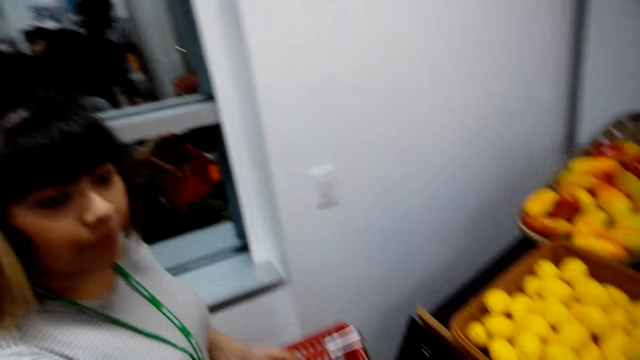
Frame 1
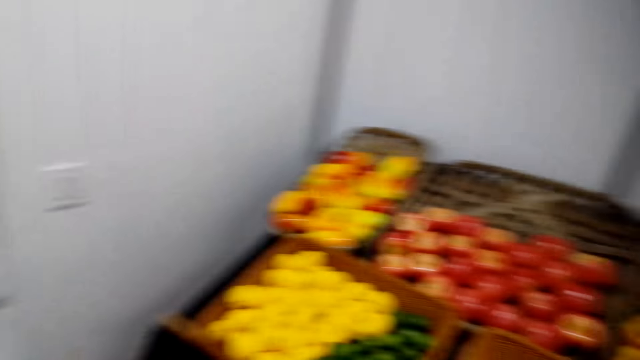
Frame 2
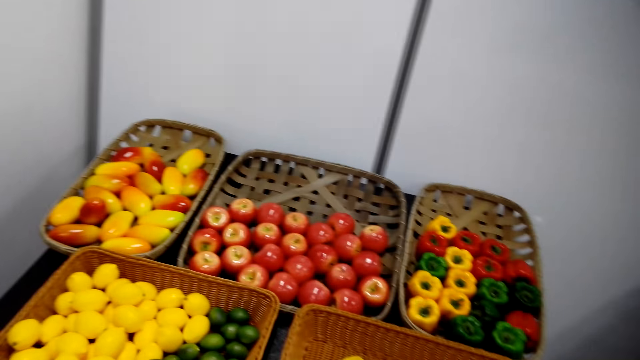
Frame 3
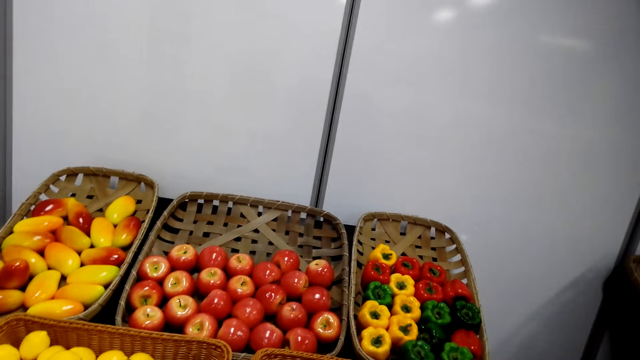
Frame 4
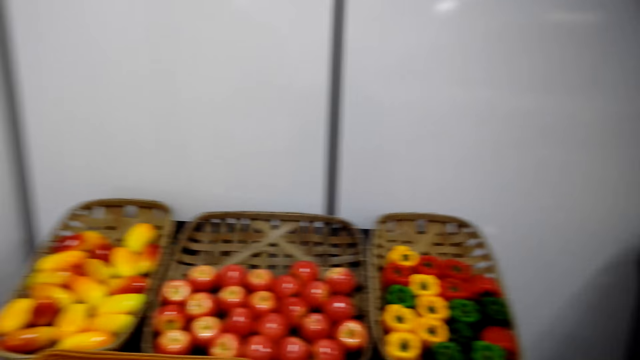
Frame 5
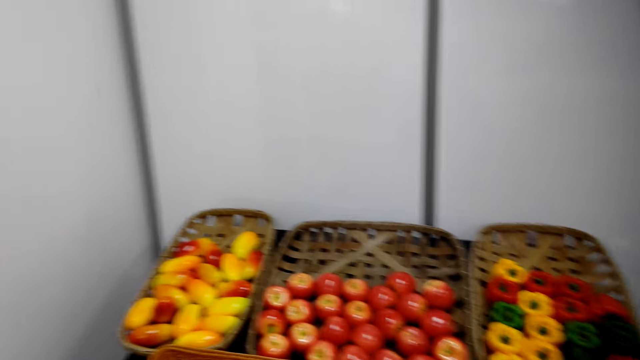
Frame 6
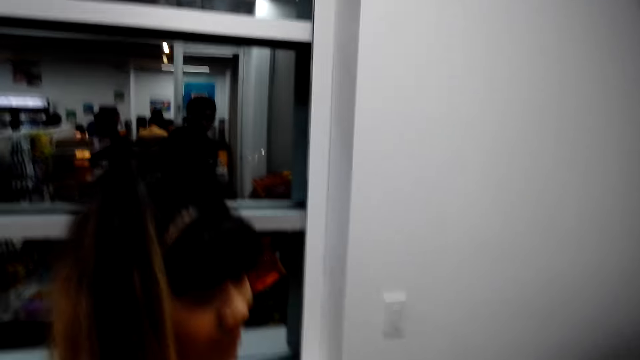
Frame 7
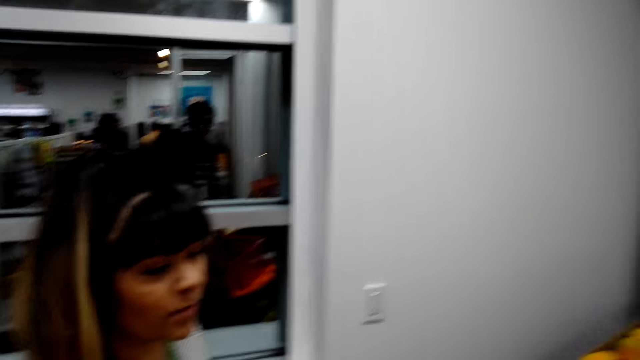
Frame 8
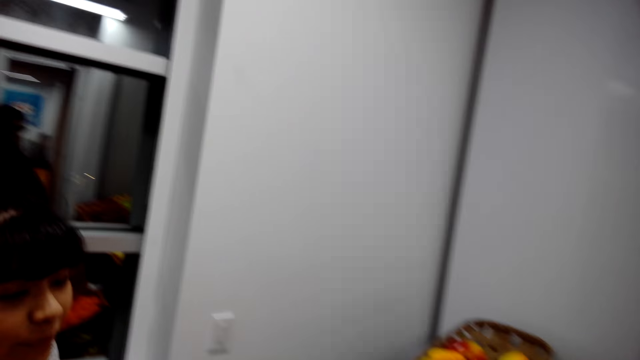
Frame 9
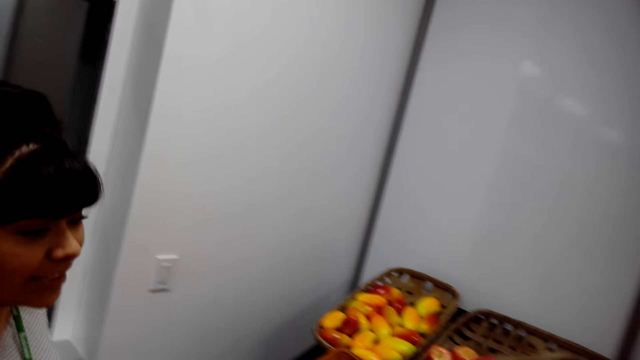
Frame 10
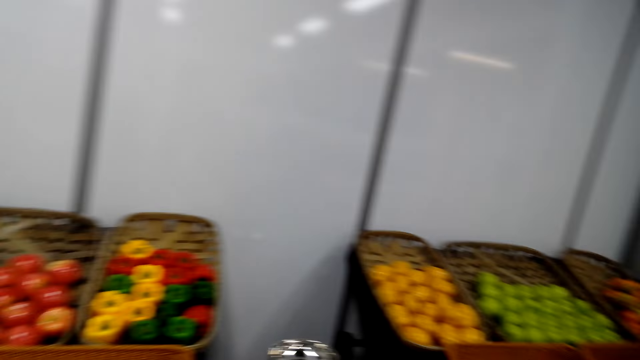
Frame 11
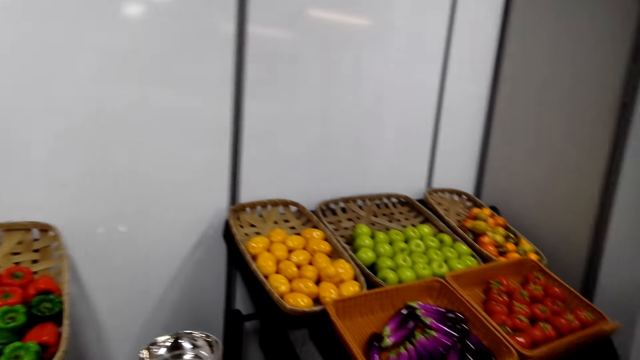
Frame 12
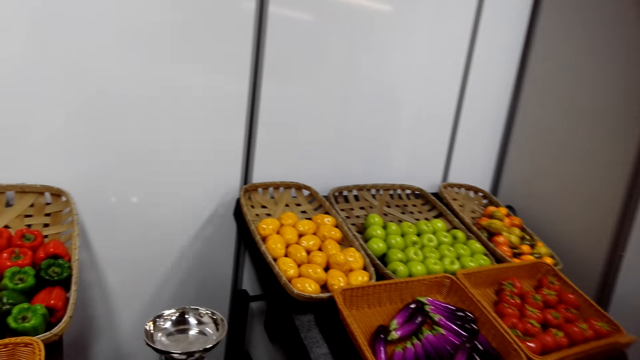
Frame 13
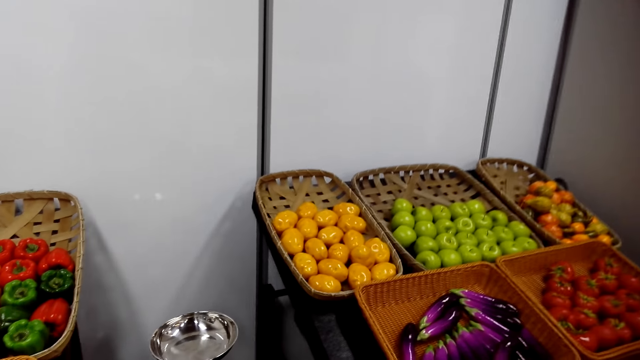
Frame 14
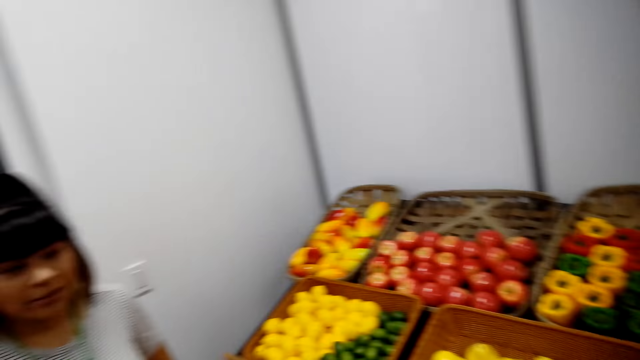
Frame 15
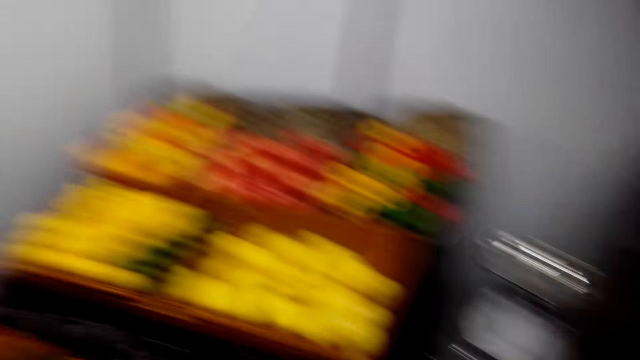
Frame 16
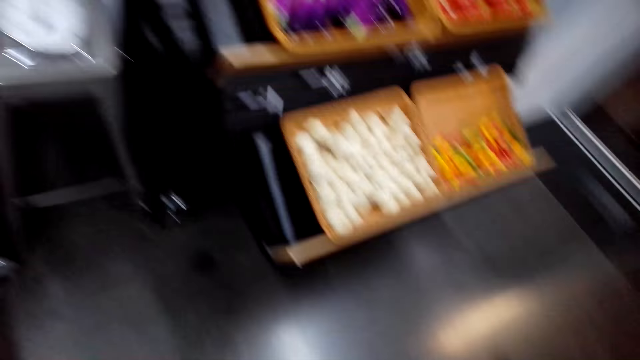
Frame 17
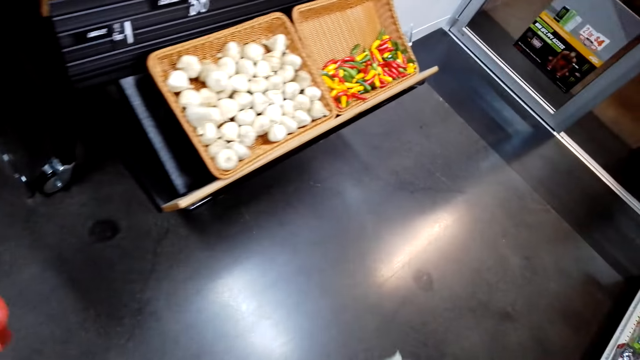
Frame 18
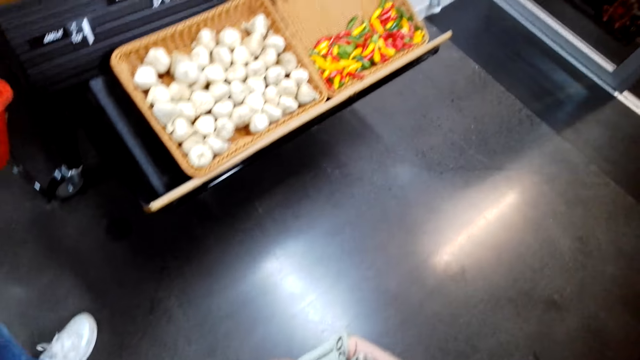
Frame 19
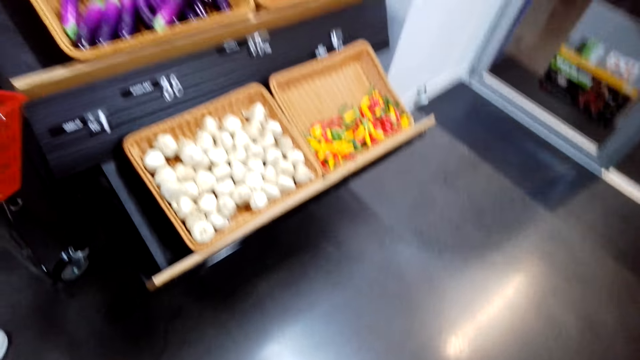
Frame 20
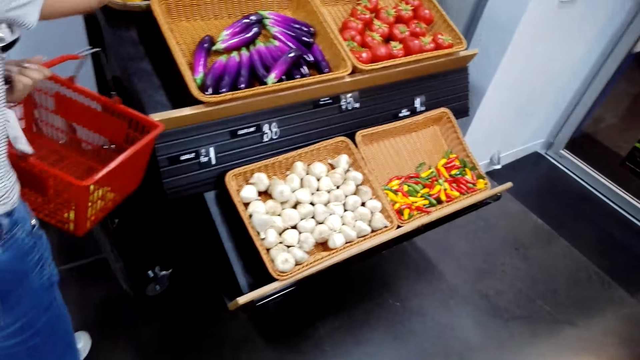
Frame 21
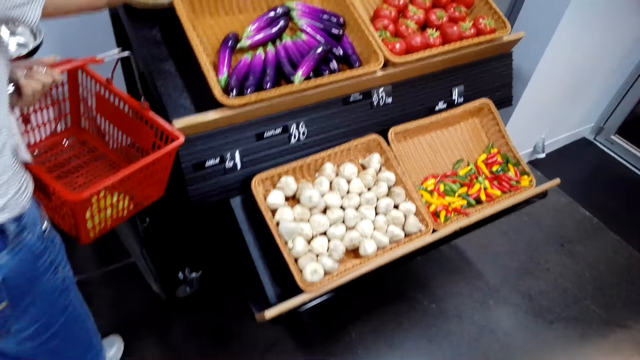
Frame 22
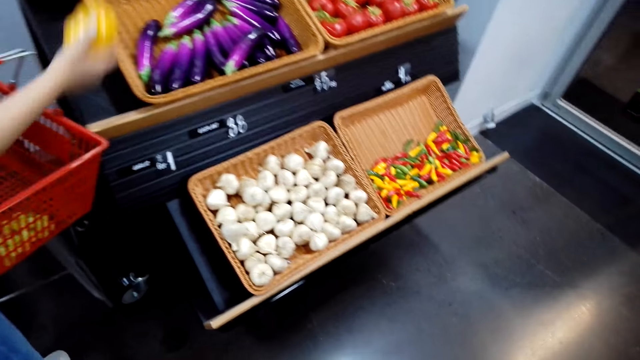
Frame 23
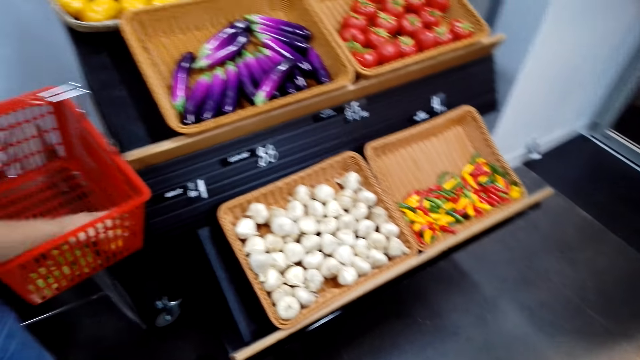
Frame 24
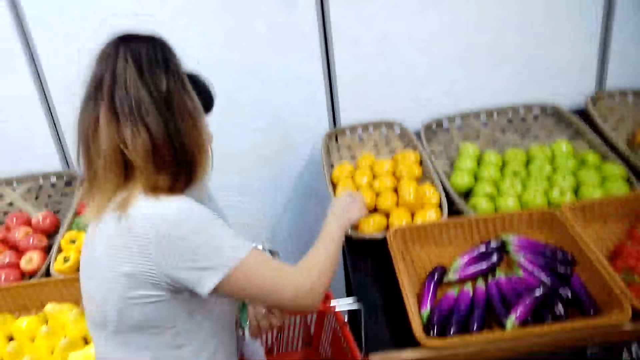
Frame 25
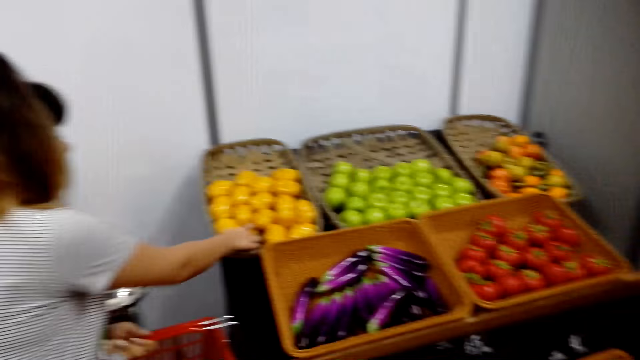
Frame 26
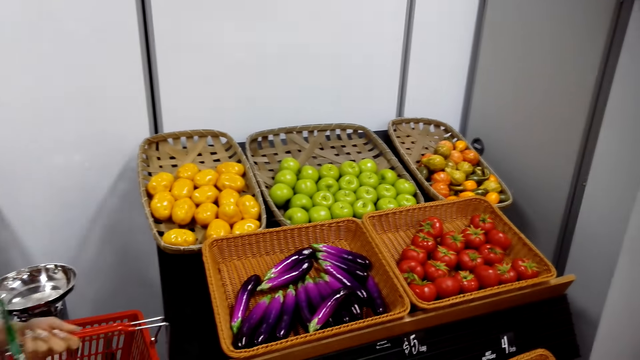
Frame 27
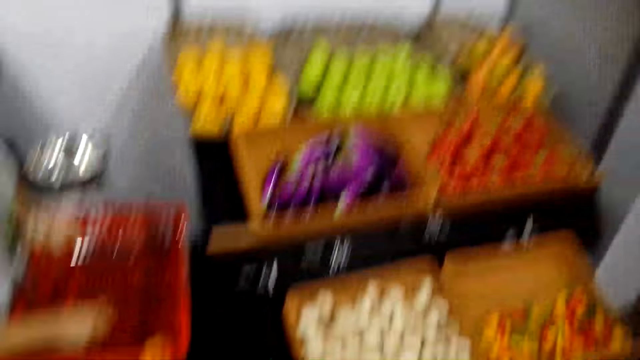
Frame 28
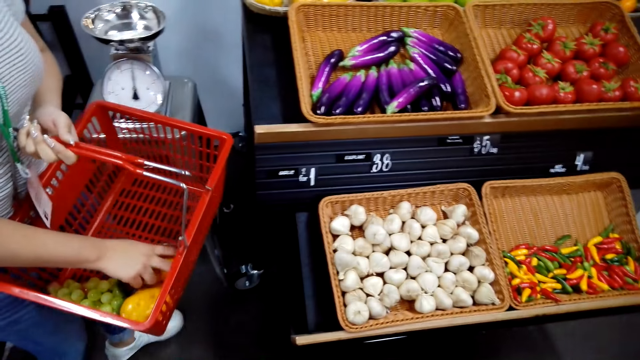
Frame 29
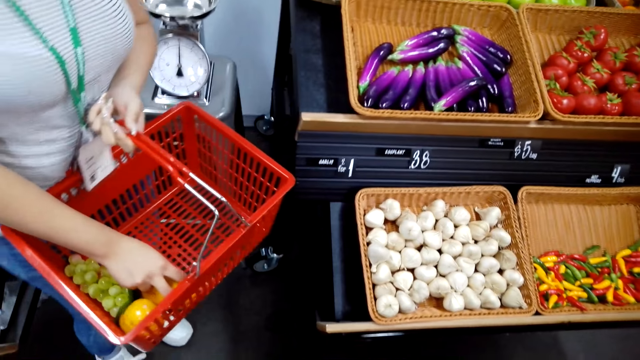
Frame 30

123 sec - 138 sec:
The camera wearer stares at the apples. They stare at the lady. They stare at the bell peppers. They stare at the lady. They stare at the floor. The lady picks up the tomato with the right hand. She puts the tomato in the basket. She picks up the tomato with the right hand. She puts the tomato in the basket.

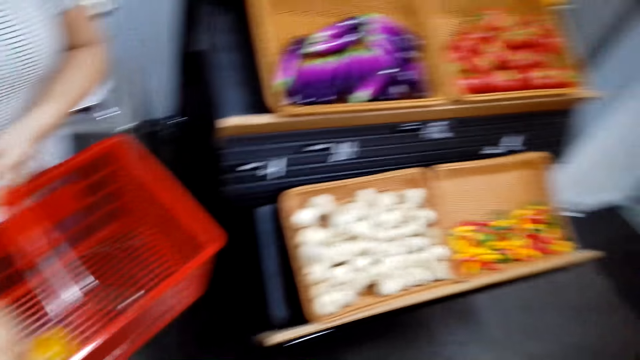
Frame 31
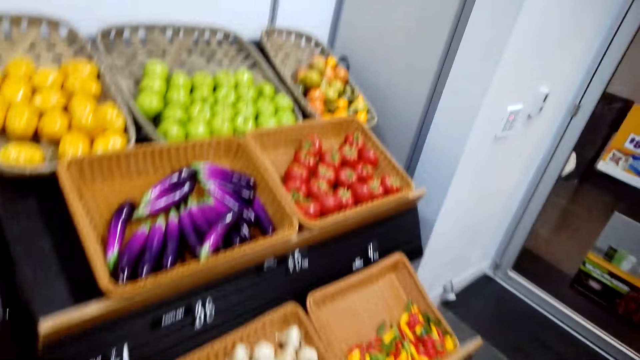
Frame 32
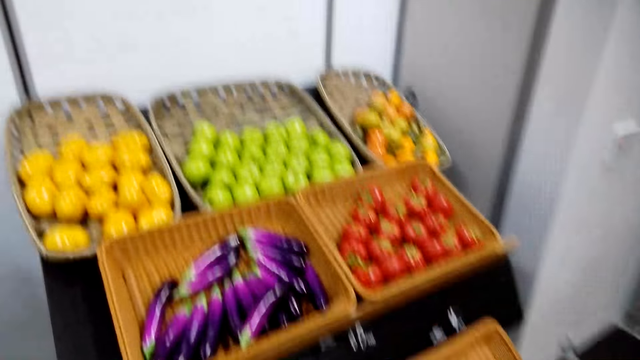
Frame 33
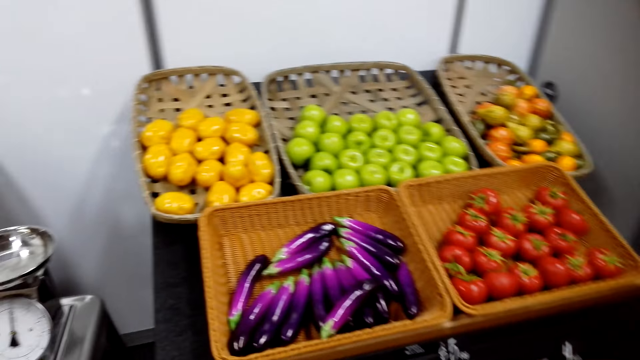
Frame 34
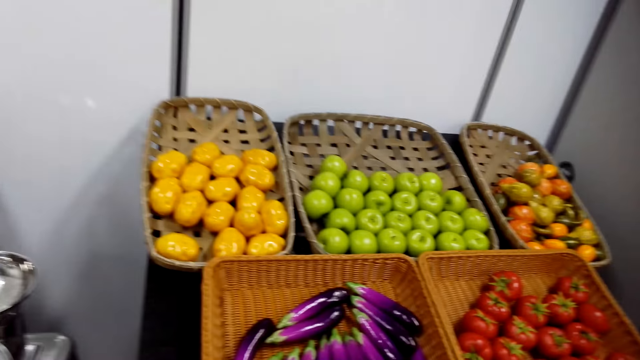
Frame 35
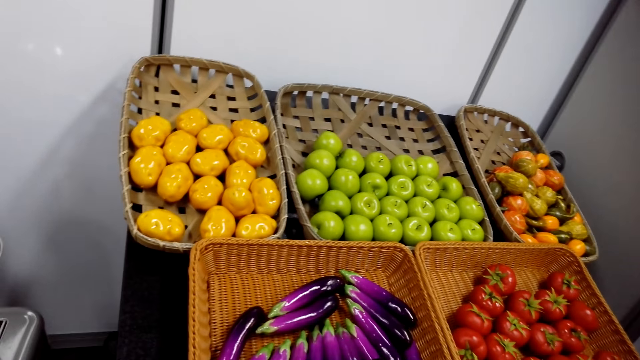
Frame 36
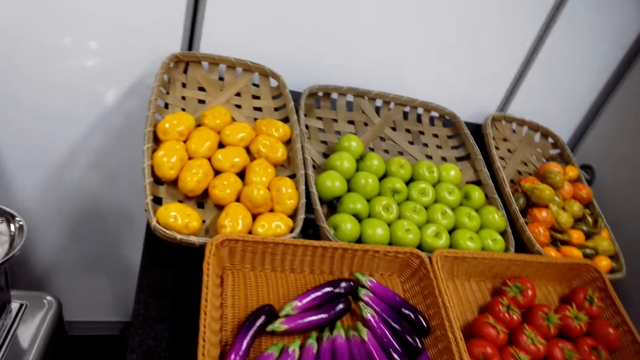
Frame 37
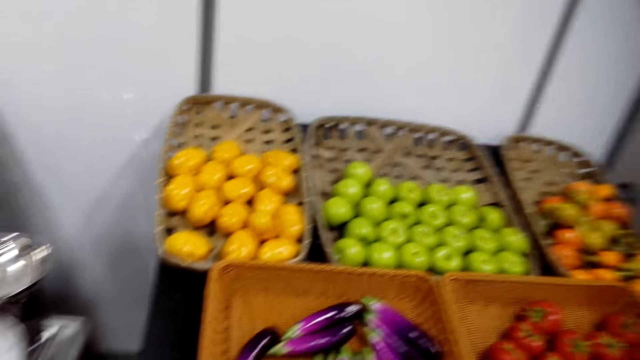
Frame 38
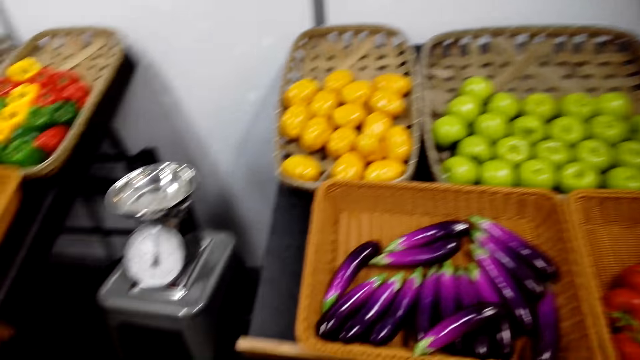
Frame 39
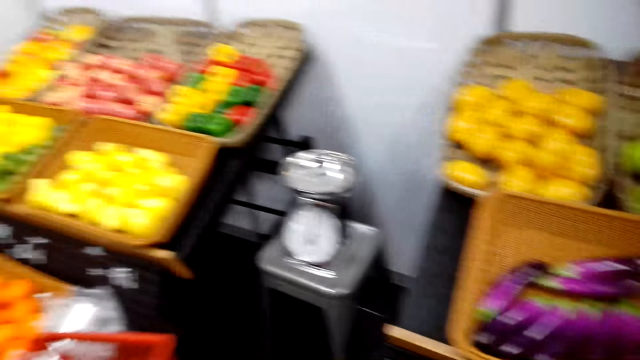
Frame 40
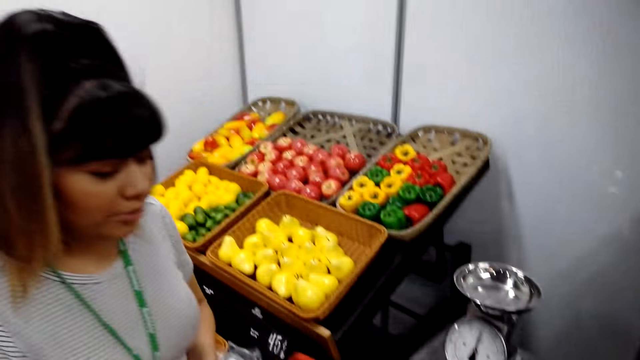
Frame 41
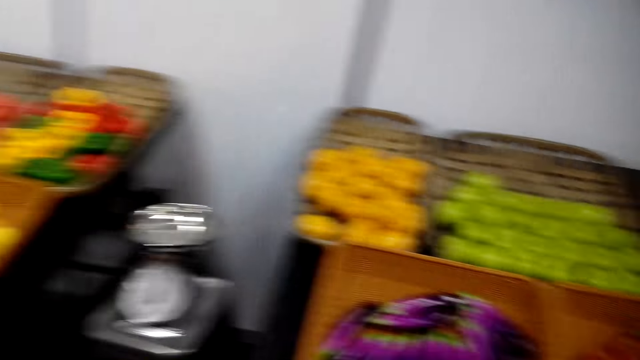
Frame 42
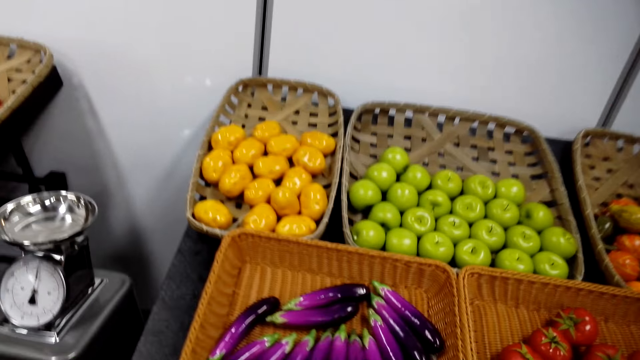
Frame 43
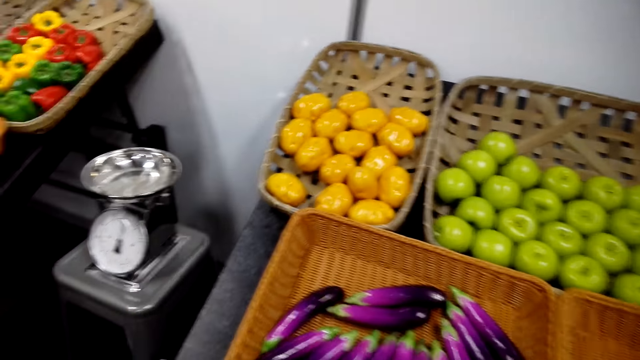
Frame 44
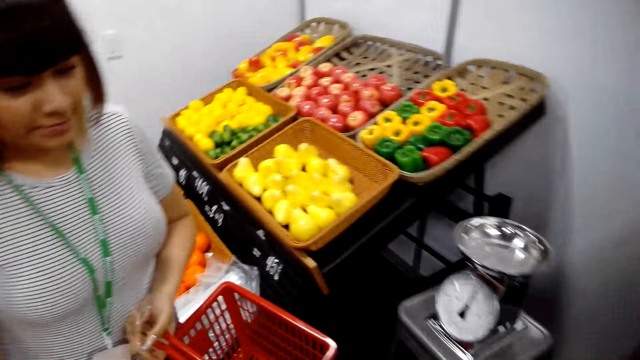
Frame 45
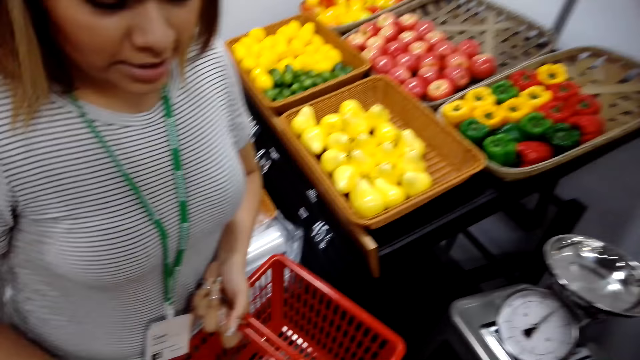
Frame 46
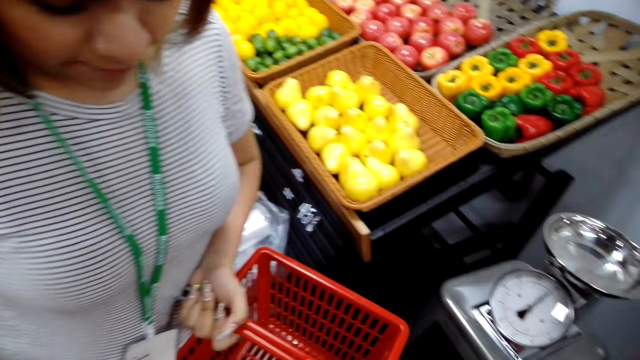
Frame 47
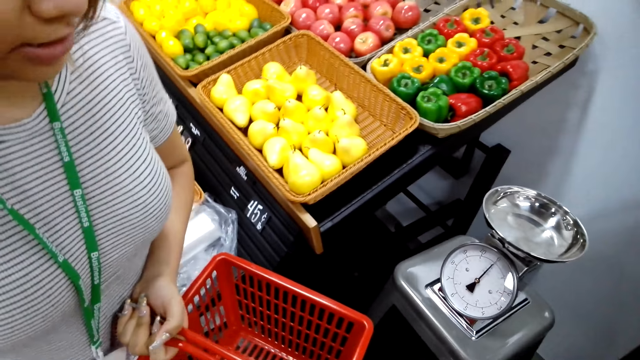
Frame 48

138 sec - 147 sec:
The camera wearer stares at the tomatoes. They stare at the lady. They stare at the tomatoes. They stare at the lady.
